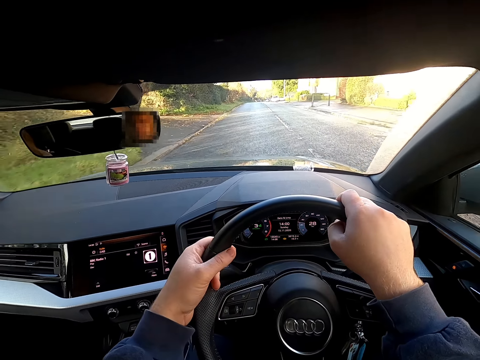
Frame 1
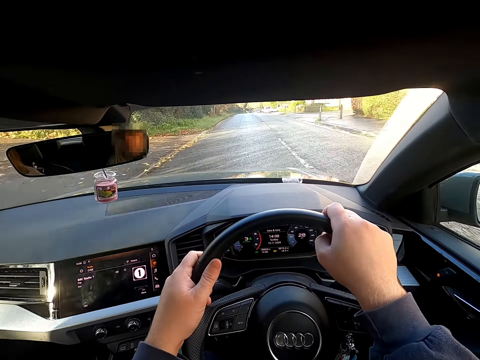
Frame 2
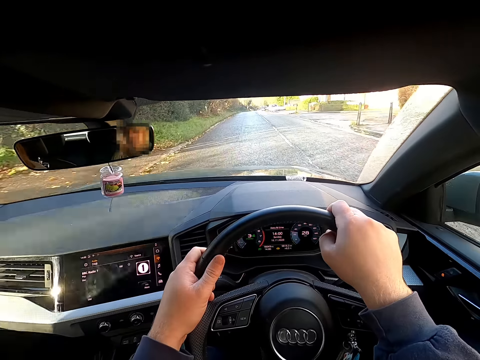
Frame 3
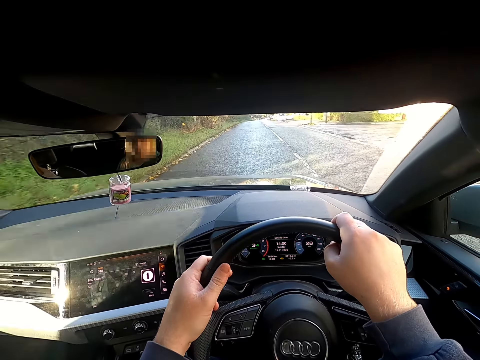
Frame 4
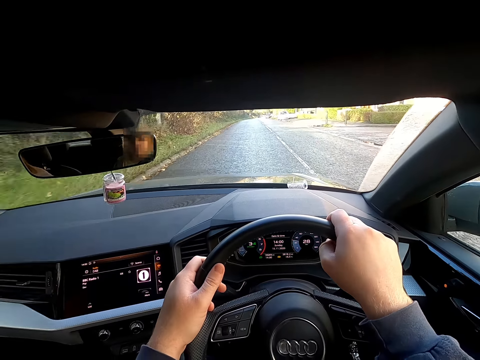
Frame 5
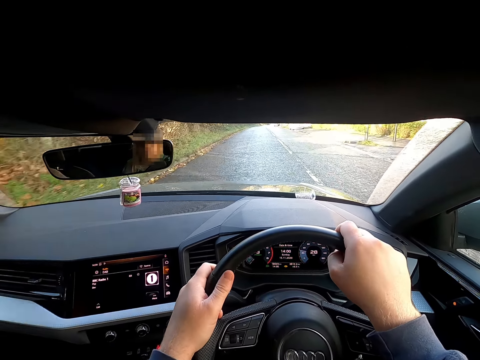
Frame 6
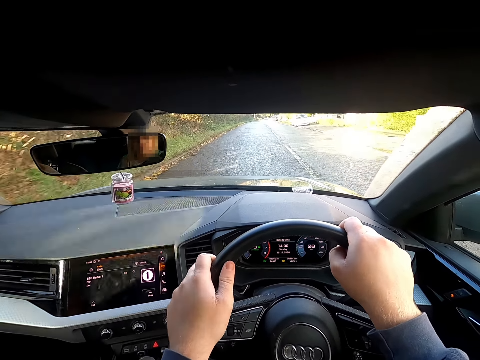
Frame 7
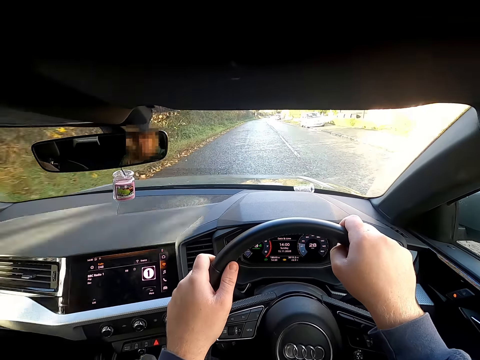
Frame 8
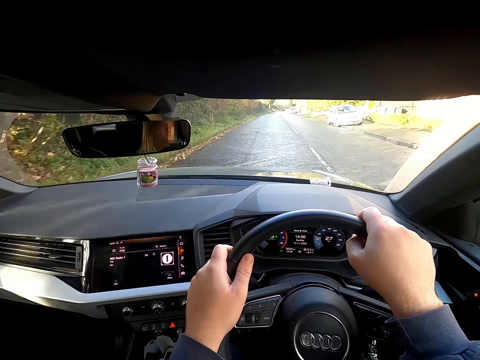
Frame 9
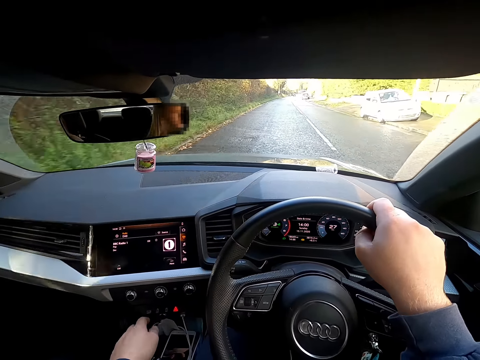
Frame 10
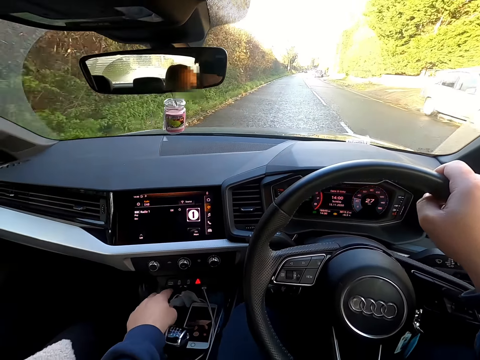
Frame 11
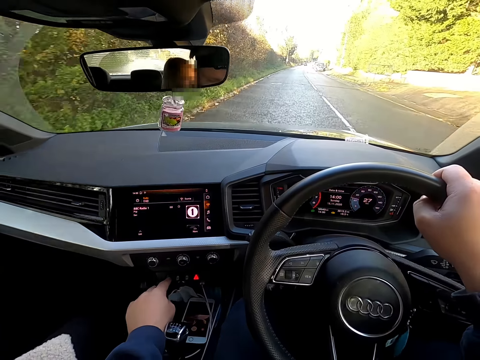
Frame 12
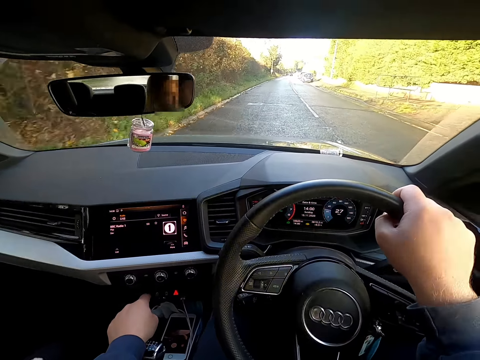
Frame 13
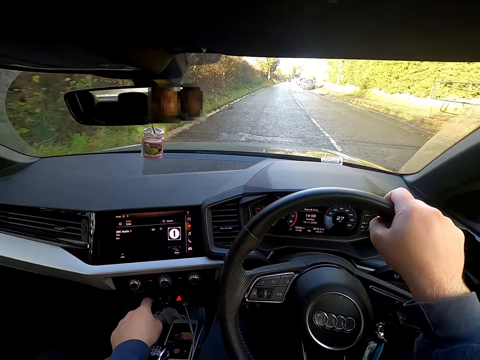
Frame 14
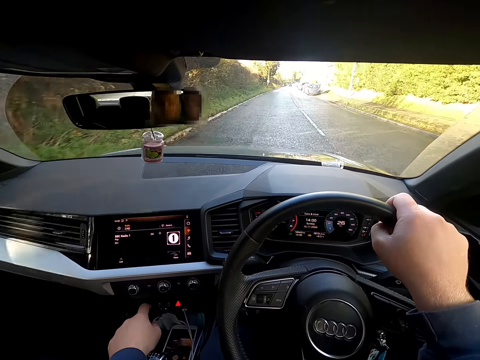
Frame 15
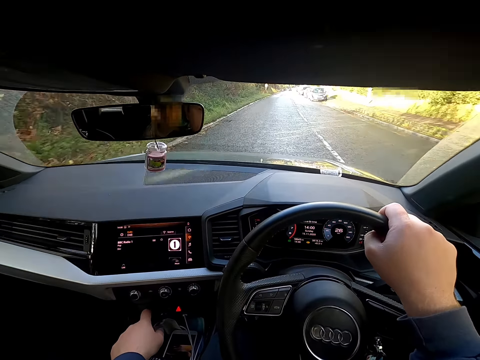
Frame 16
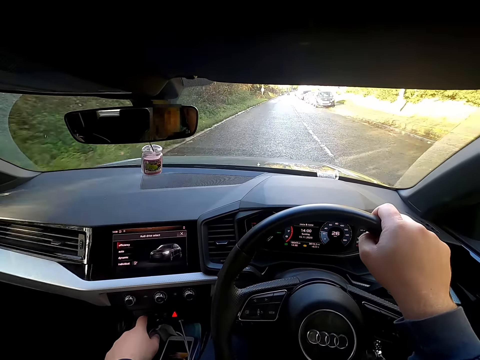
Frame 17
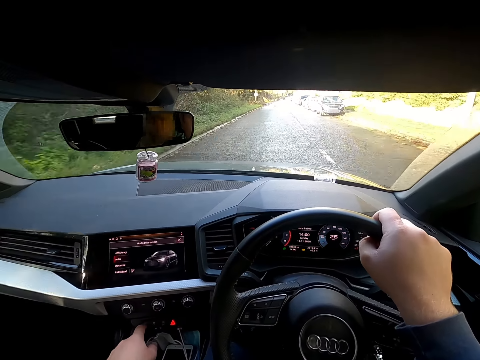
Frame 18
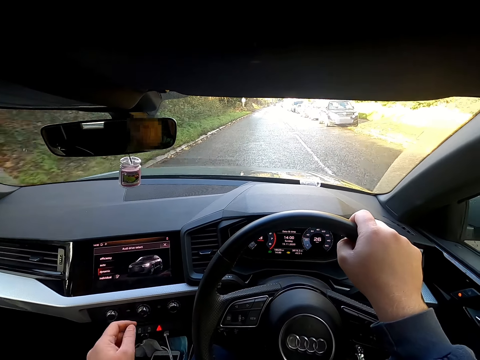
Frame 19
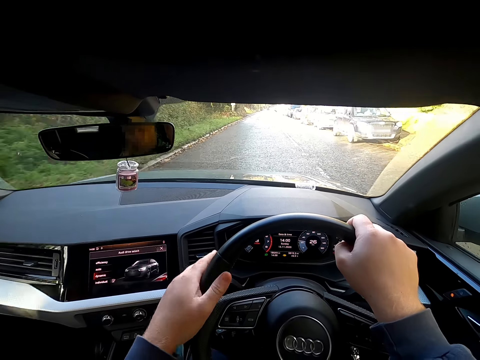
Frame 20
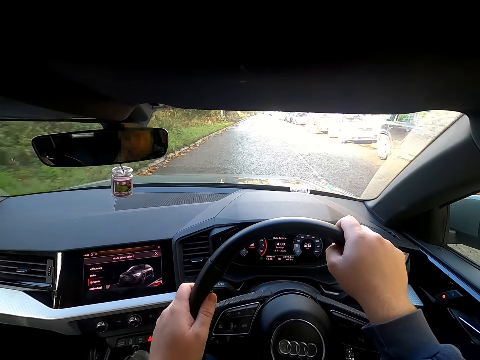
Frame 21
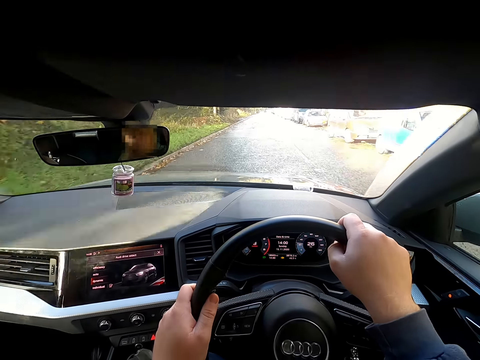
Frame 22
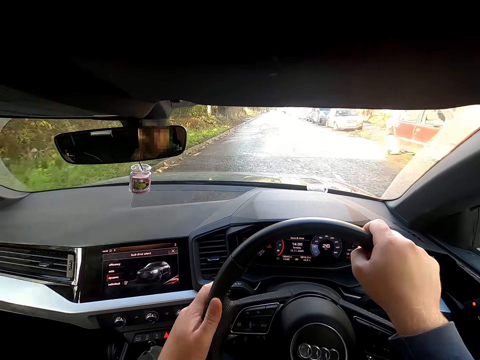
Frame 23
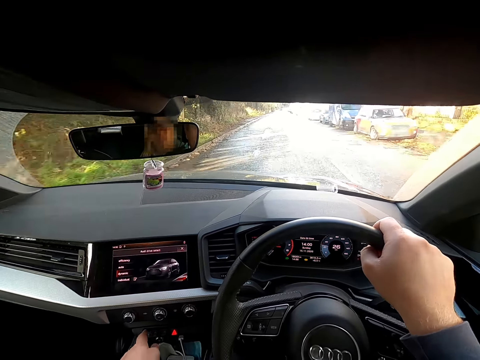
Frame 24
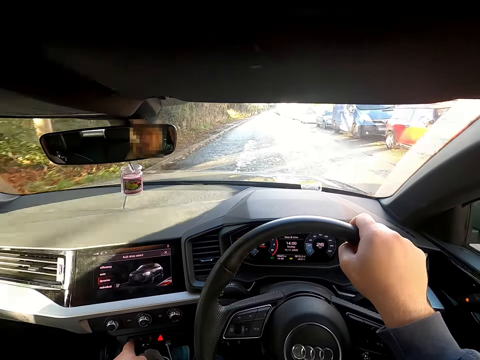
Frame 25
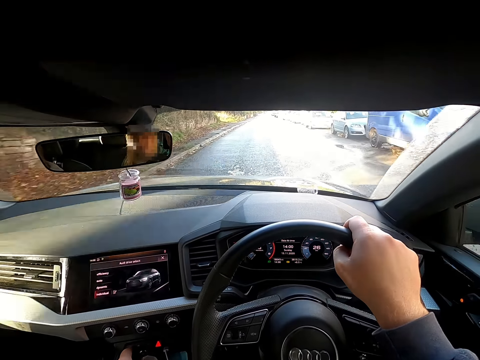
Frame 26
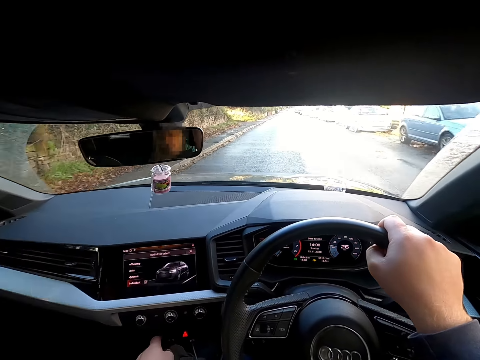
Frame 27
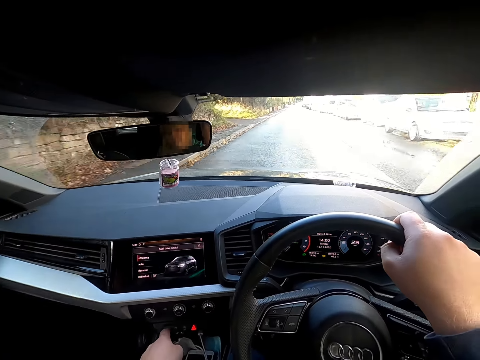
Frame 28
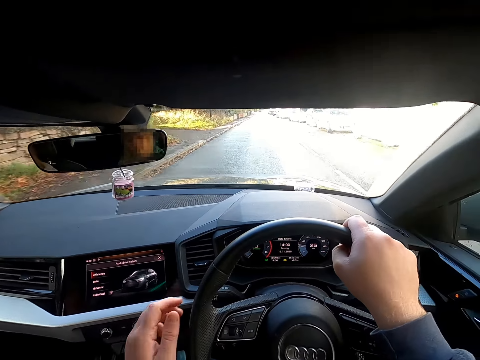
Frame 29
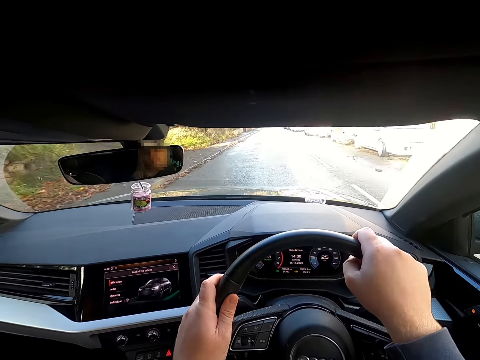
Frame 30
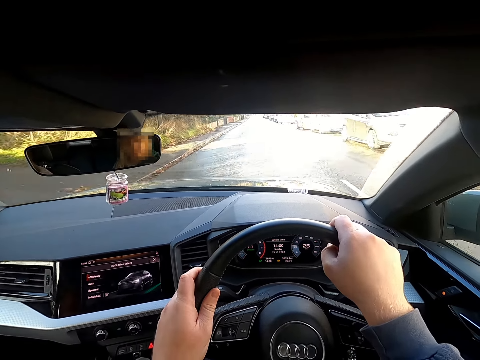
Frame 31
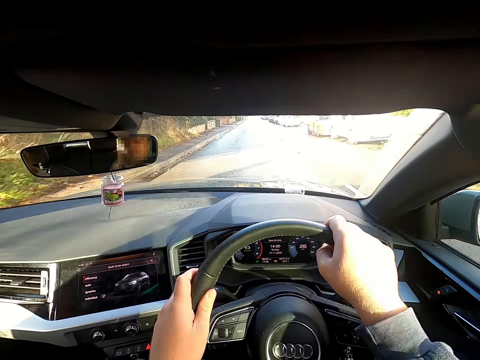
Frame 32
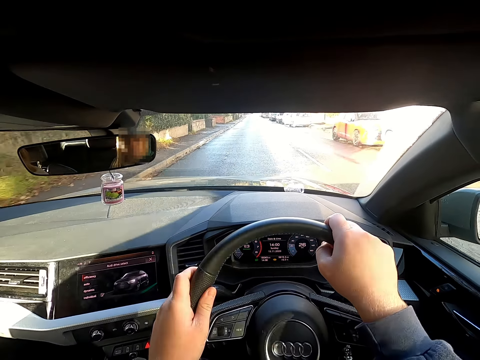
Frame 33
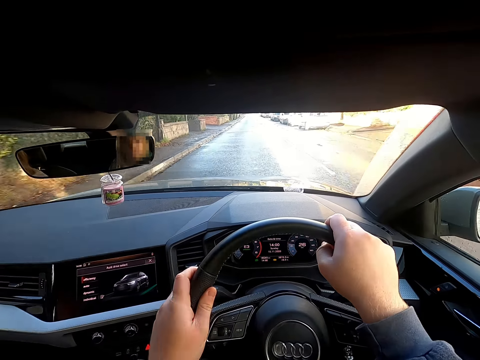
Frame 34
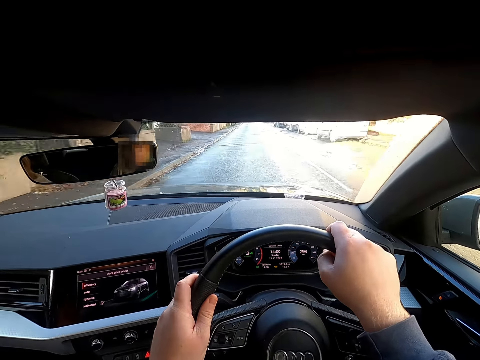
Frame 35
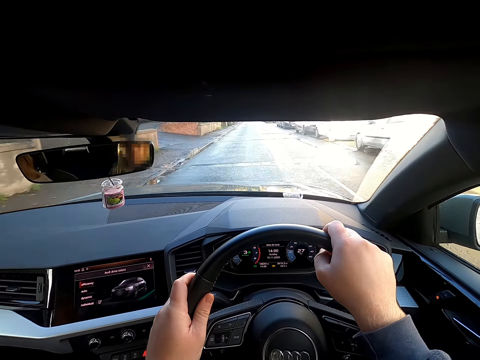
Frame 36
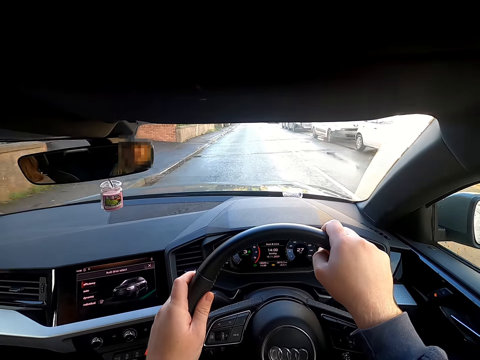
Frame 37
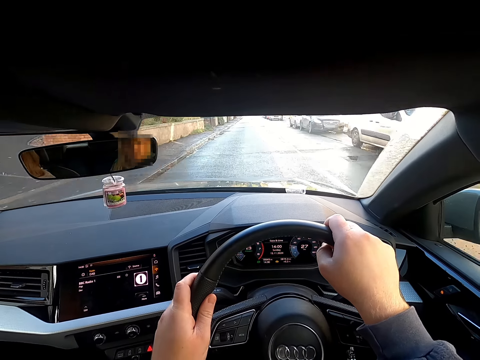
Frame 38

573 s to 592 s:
The camera wearer presses a button on the car's control panel with her left hand. She drives the car on the road with both hands on the steering wheel. She presses a button on the control panel with her left hand. She drives the car with both hands on the steering wheel.

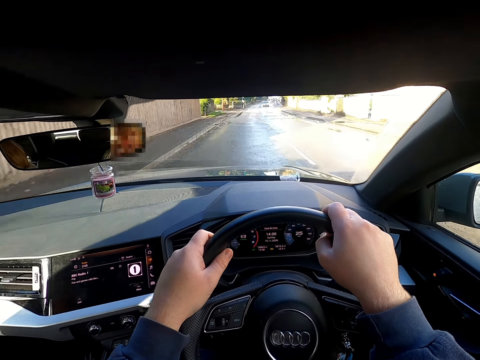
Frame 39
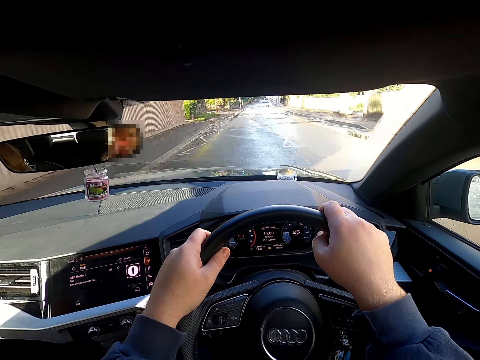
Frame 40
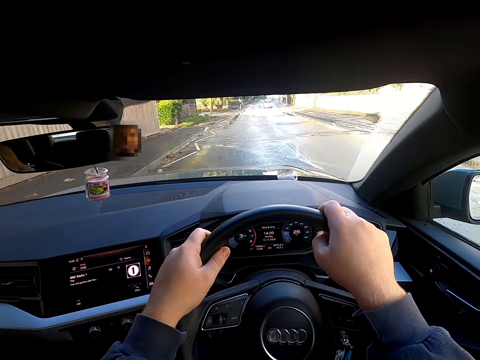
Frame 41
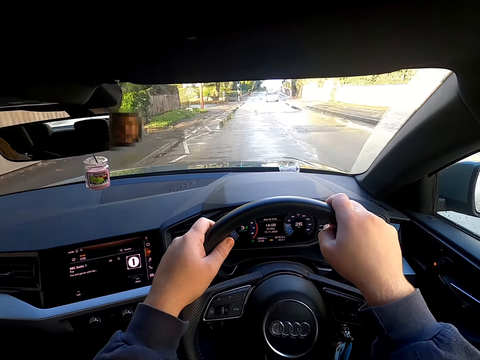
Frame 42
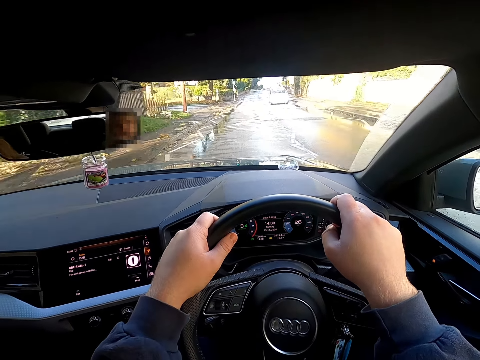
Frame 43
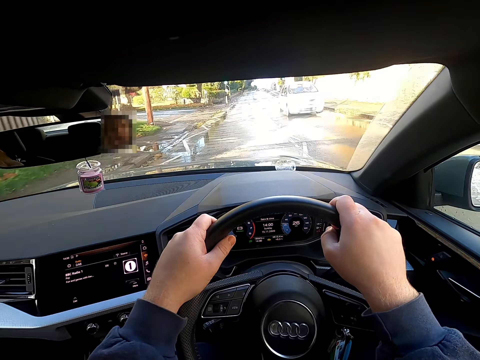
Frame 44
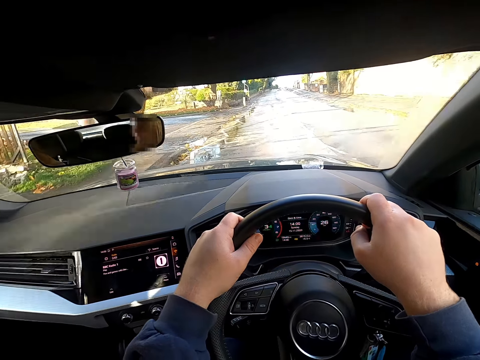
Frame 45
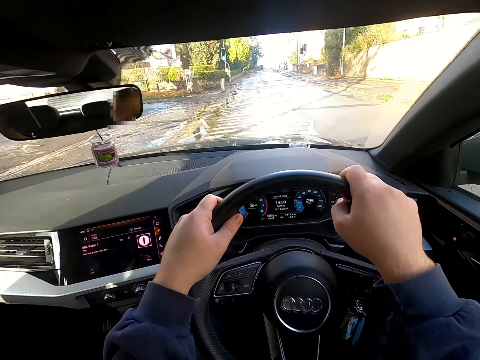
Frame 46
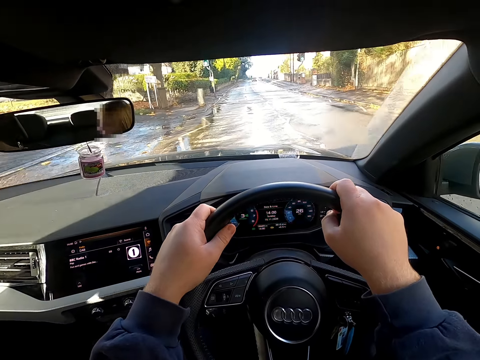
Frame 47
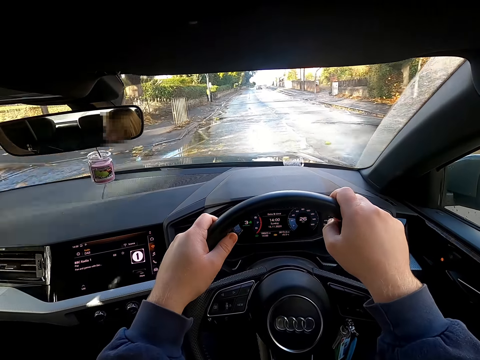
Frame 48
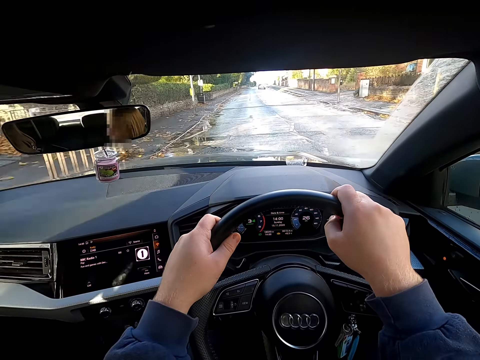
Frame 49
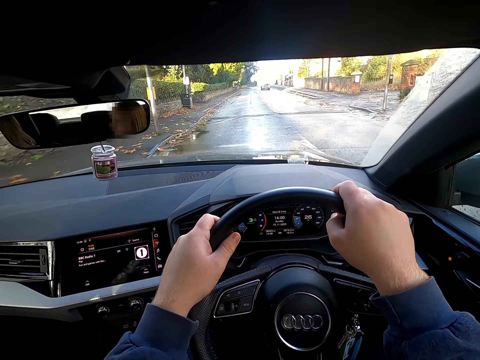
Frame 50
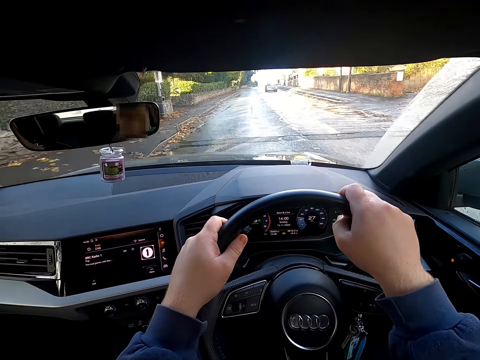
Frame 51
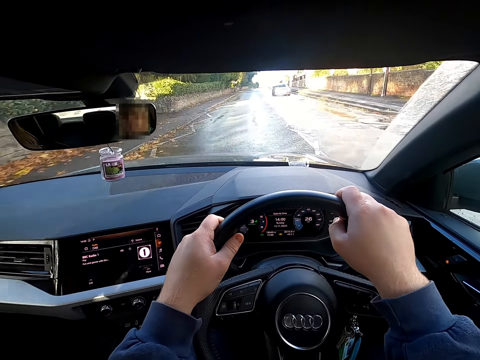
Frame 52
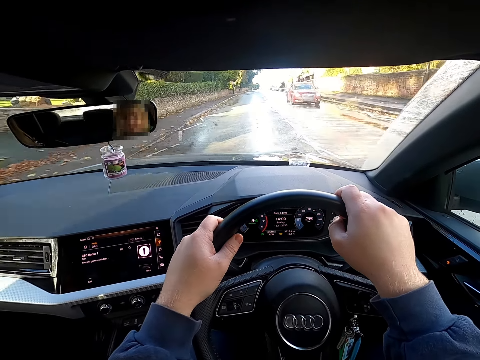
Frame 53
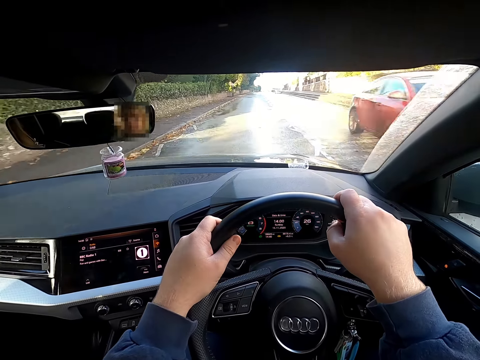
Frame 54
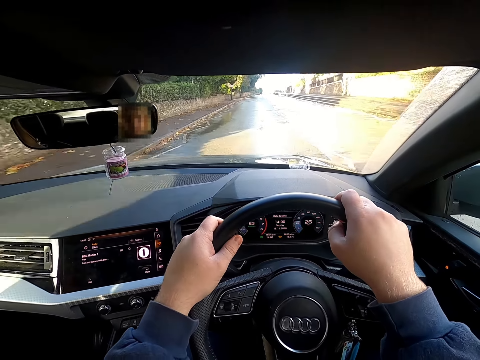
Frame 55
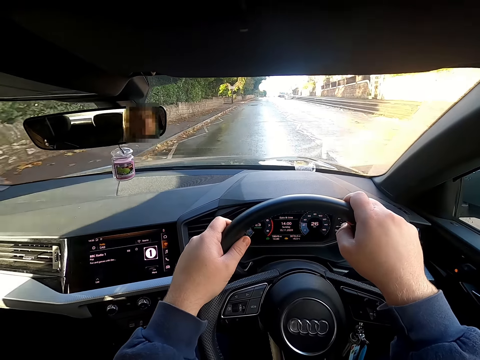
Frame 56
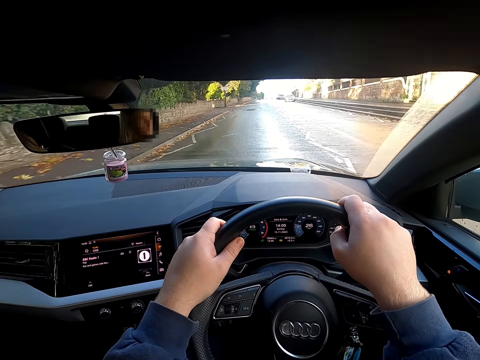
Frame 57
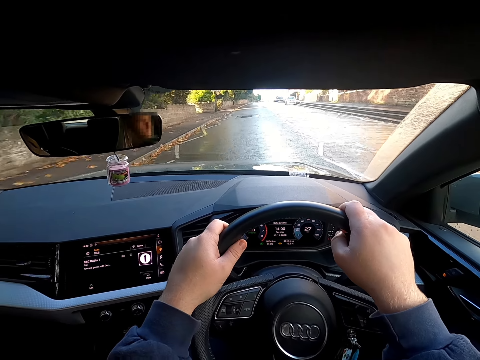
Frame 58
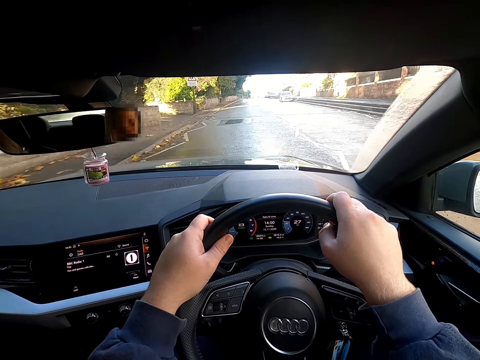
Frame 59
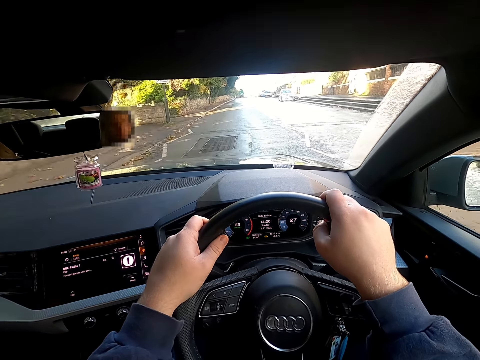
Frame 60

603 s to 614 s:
A saloon car drives past the camera wearer. A saloon car drives past them again.
